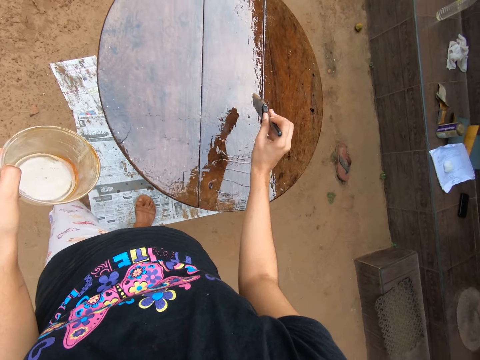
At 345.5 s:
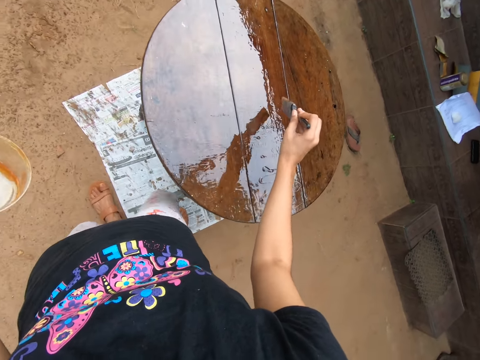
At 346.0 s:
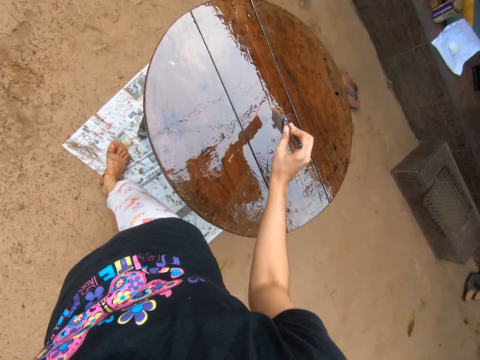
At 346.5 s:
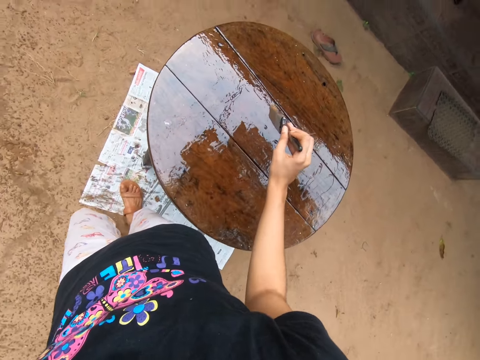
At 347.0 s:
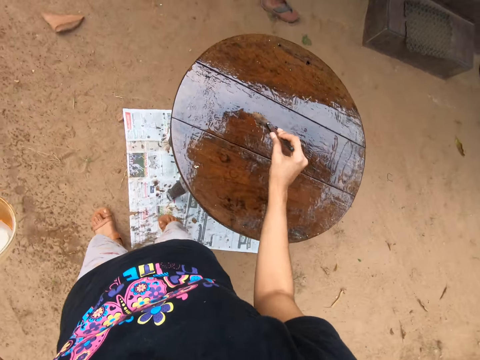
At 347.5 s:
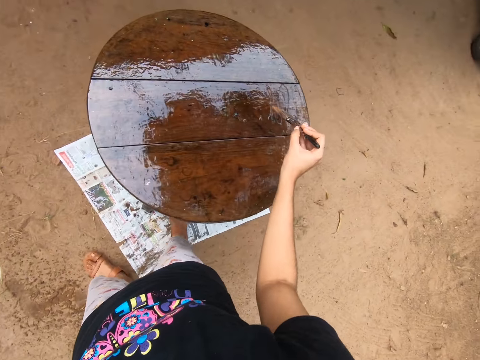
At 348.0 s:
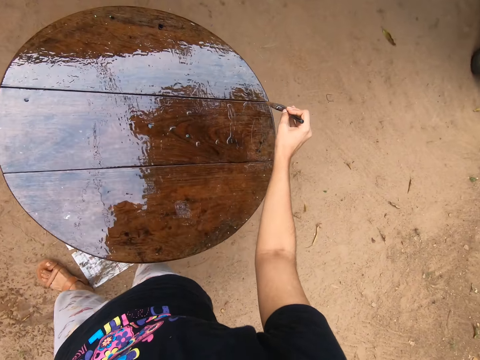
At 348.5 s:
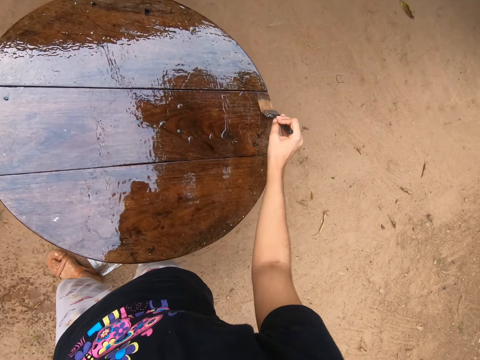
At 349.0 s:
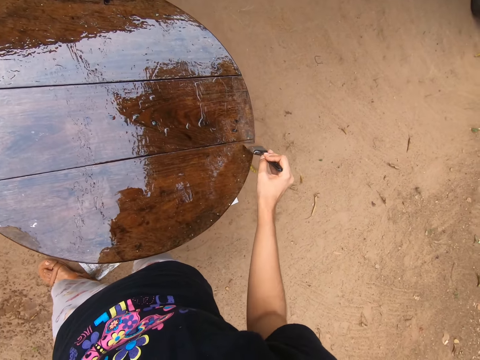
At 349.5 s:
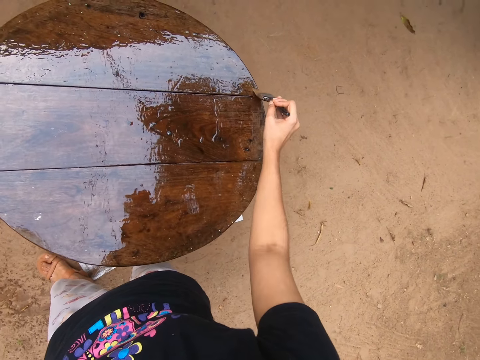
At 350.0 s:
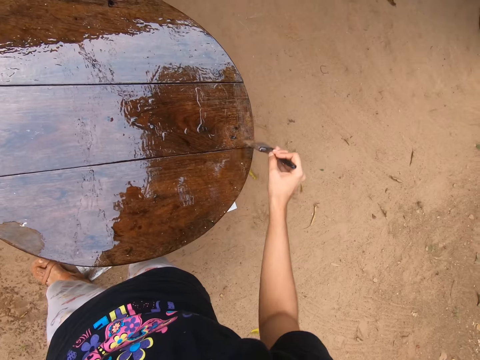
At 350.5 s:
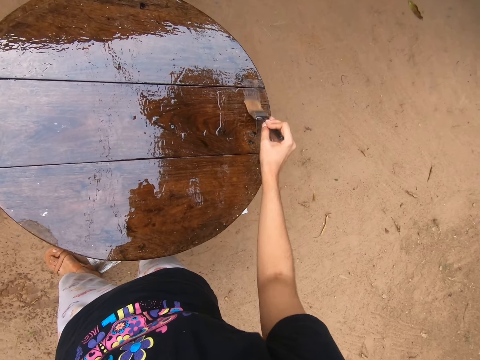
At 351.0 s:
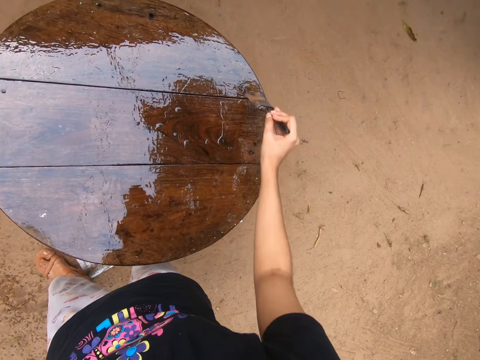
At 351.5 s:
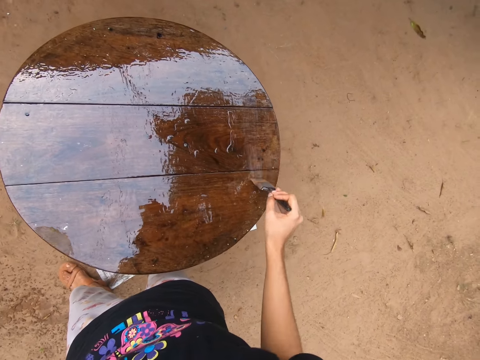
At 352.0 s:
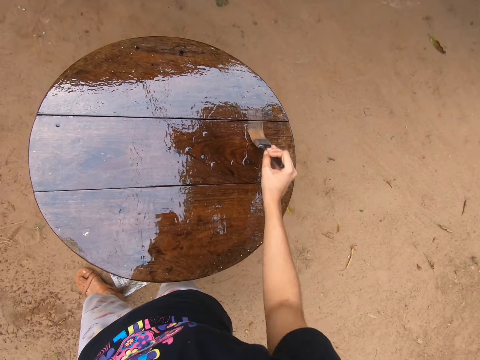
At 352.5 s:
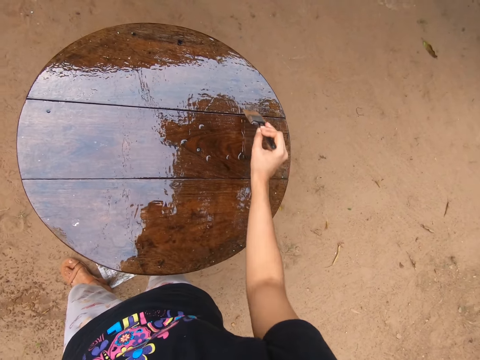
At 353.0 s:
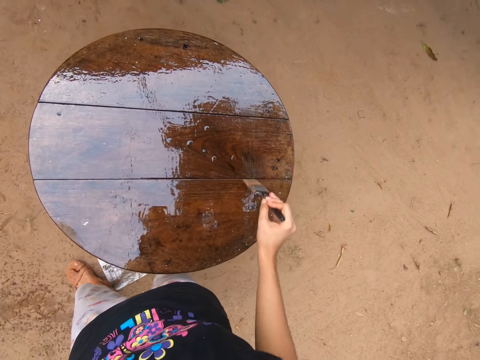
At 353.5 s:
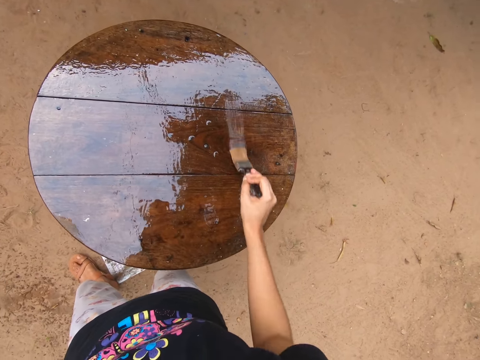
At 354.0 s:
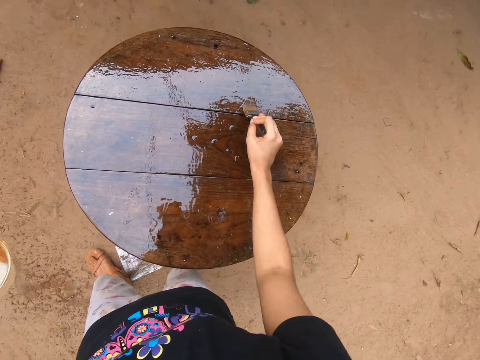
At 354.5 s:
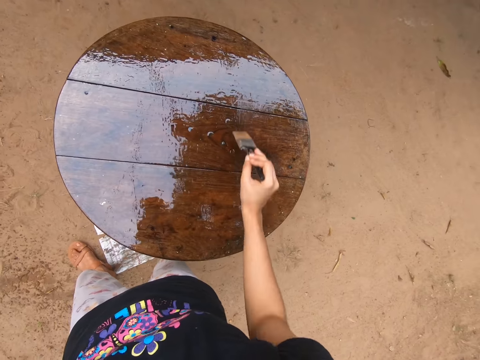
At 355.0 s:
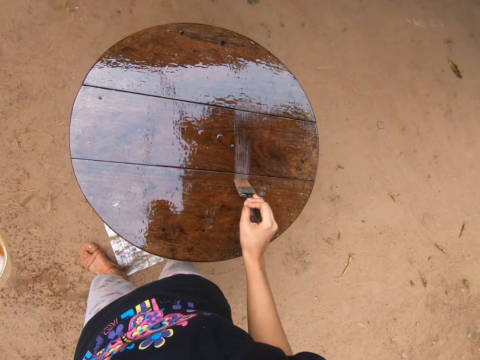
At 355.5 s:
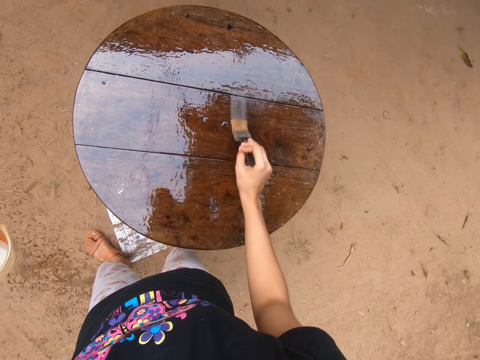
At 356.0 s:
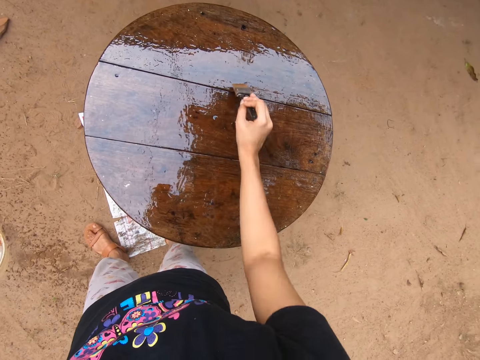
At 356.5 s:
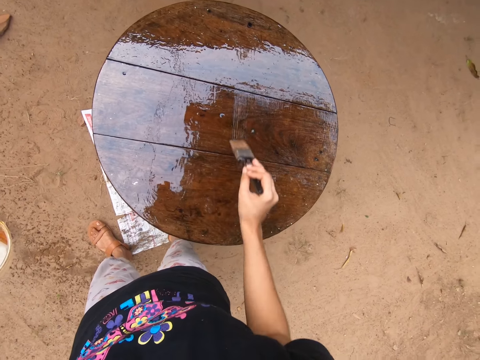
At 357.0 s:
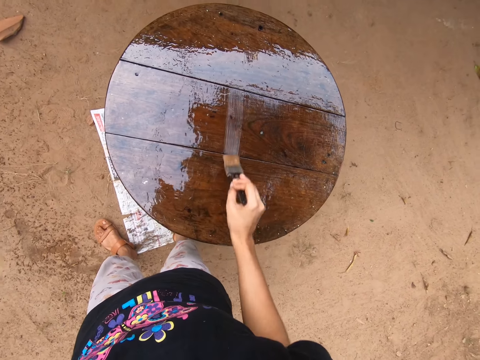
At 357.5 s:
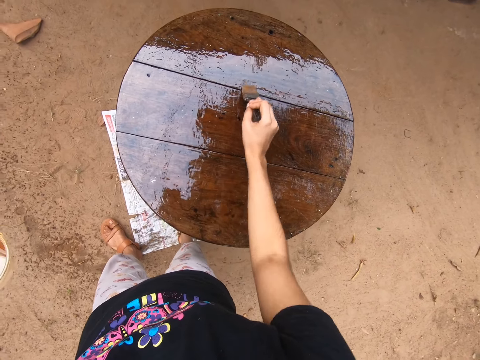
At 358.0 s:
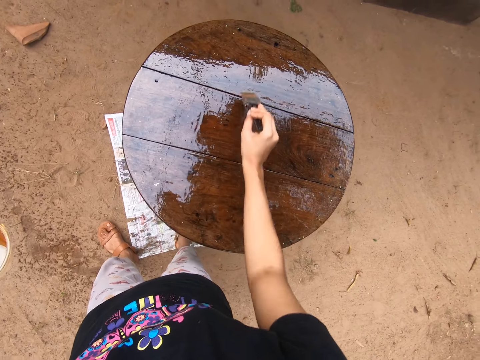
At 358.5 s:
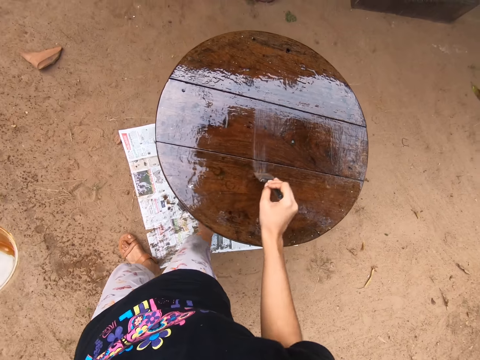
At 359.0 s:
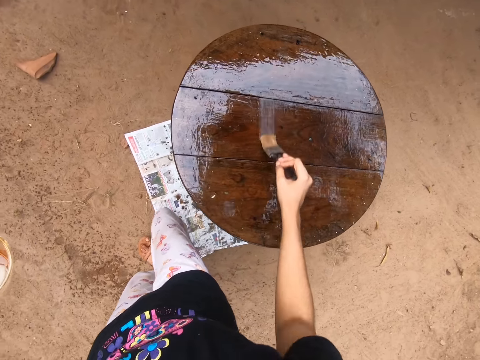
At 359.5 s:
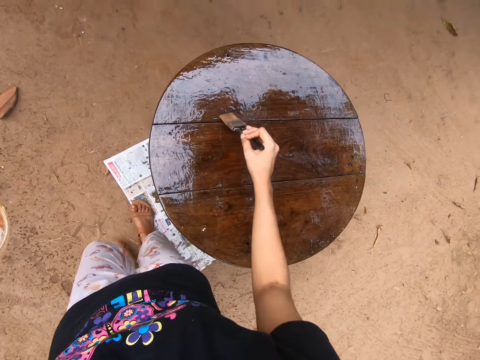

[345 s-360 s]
The camera wearer spreads the lacquer on the wooden table with the paint brush in her right hand.

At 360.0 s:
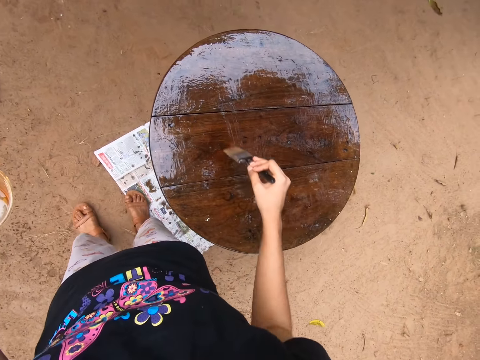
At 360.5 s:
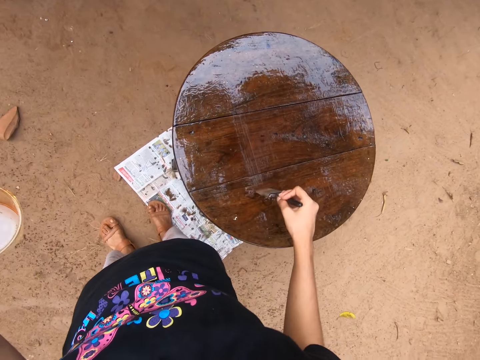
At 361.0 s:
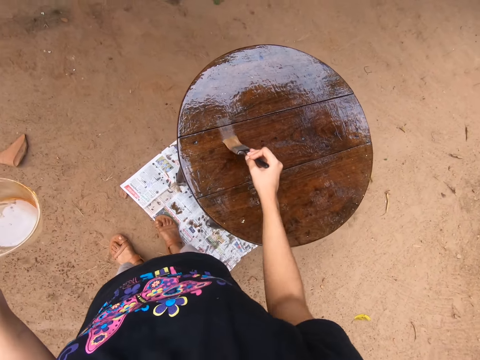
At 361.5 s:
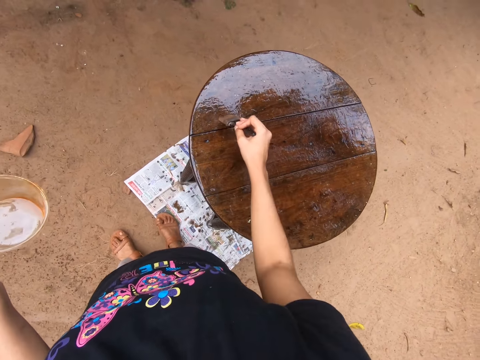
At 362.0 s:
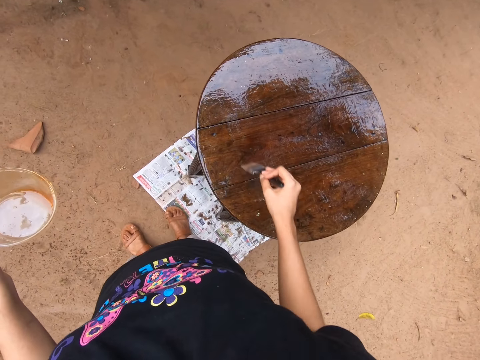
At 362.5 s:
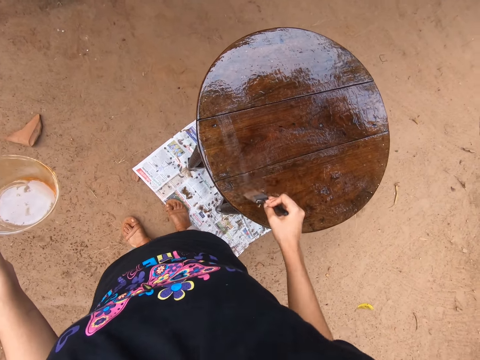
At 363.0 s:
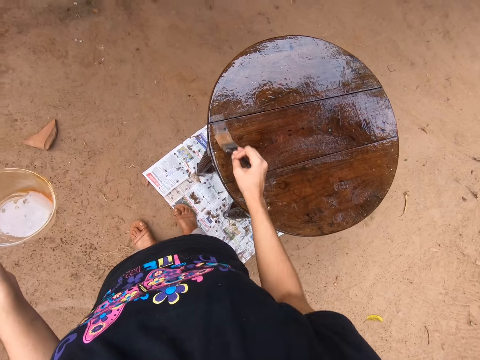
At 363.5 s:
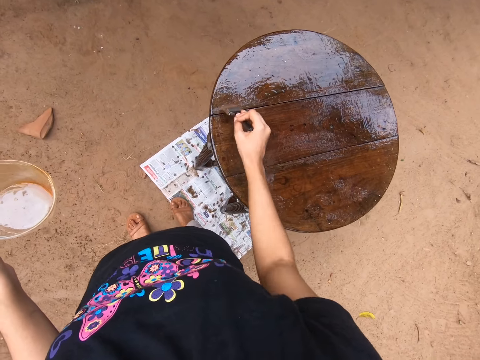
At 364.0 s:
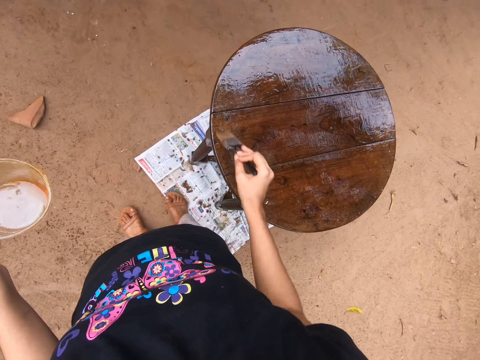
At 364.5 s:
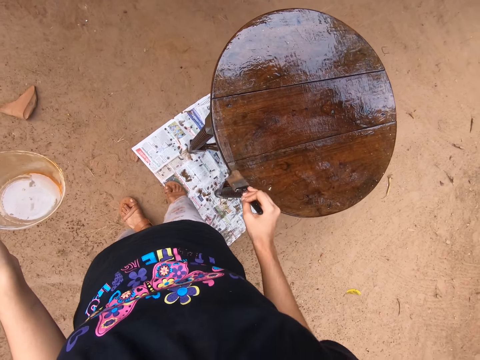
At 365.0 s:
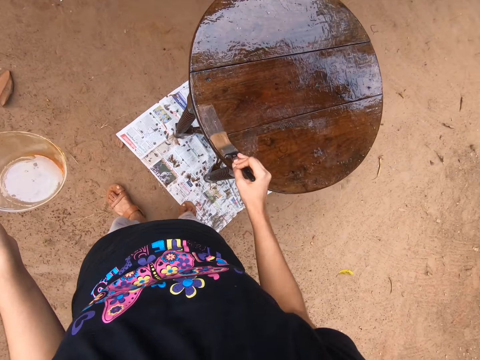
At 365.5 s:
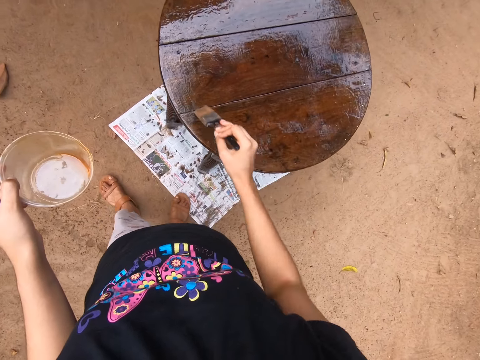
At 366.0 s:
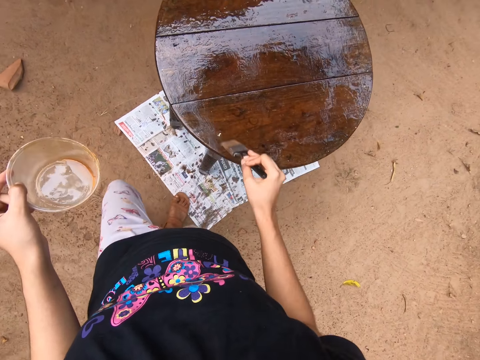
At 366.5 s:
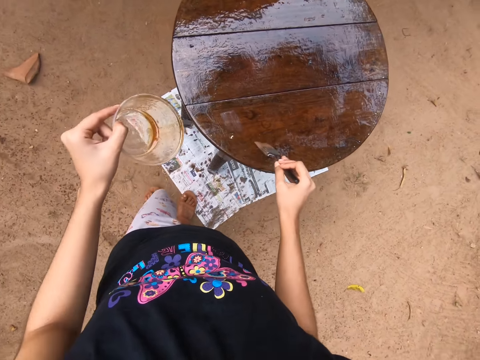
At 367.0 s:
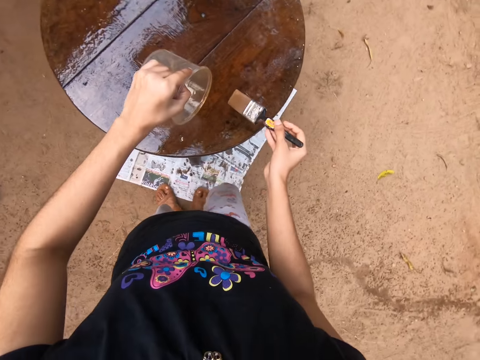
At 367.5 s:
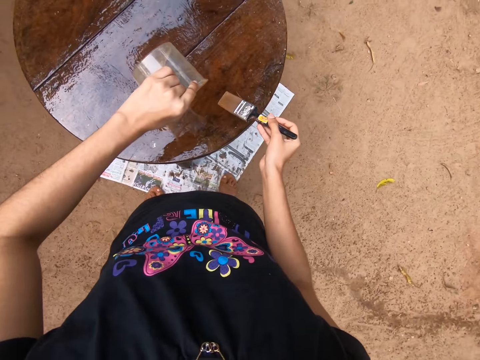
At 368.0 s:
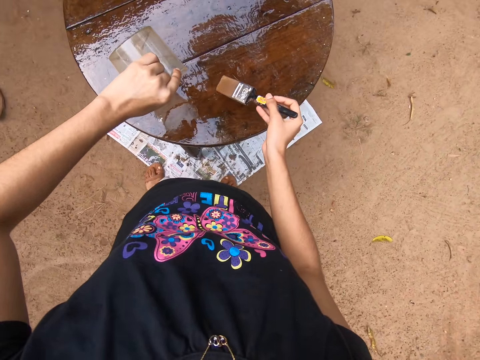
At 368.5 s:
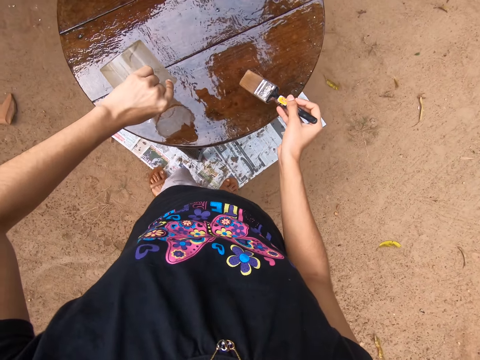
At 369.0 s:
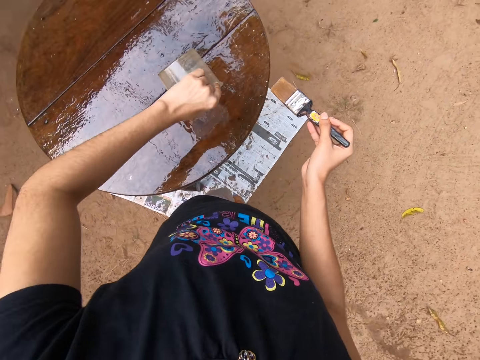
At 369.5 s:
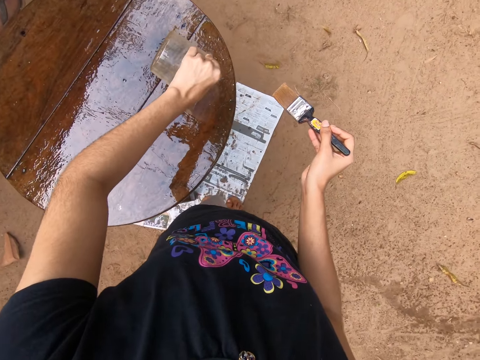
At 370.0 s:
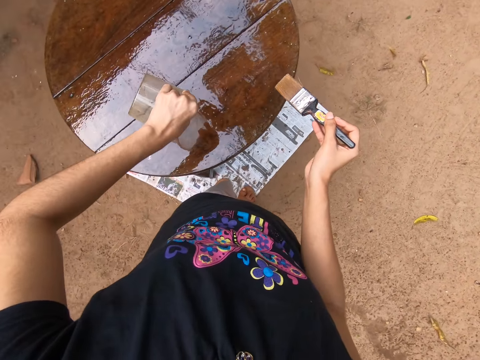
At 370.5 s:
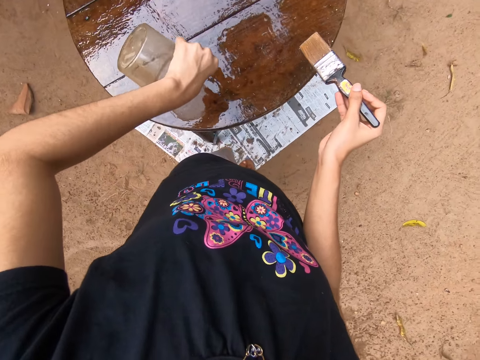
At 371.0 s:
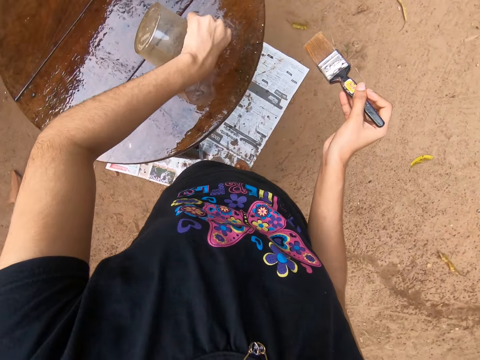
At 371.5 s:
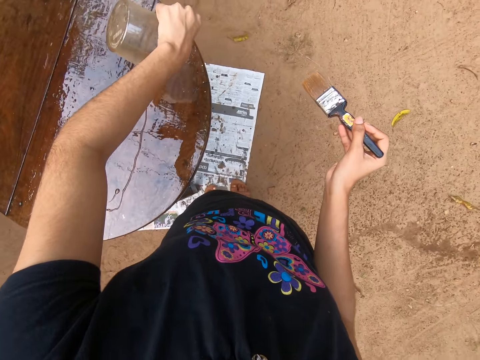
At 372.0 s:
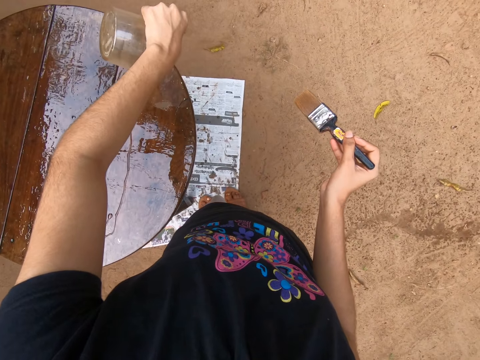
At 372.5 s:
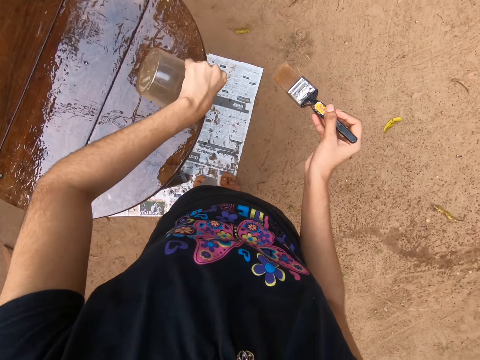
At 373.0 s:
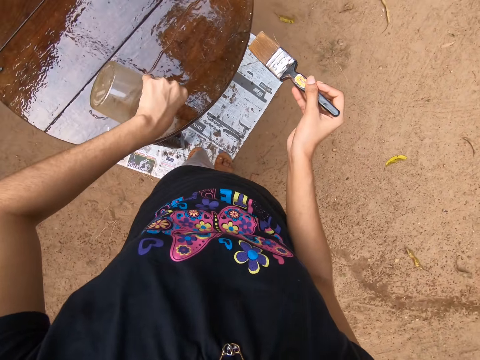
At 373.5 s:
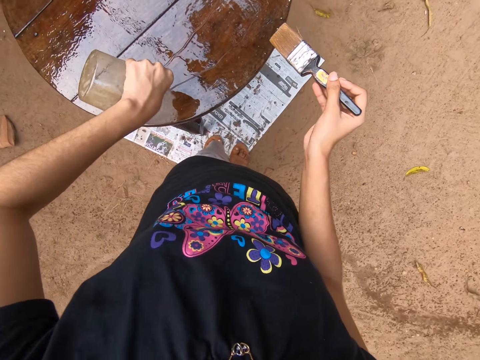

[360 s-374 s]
The camera wearer pours lacquer on the wooden table from the plastic container in her left hand.
